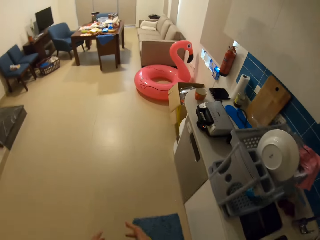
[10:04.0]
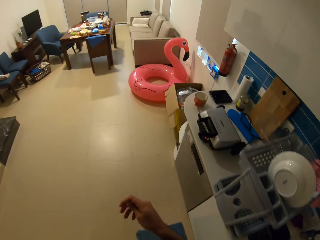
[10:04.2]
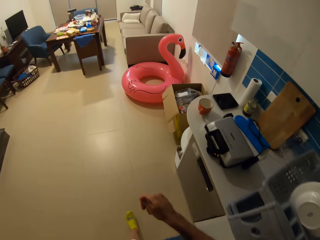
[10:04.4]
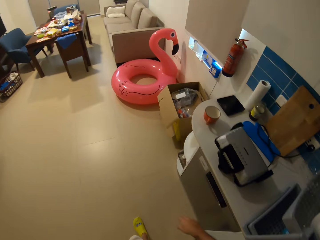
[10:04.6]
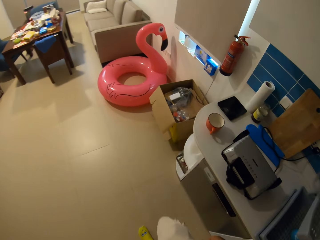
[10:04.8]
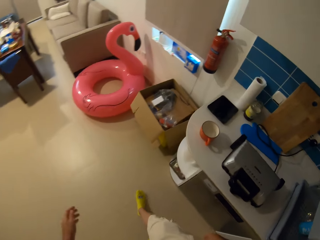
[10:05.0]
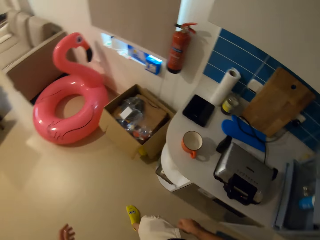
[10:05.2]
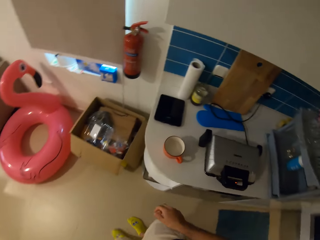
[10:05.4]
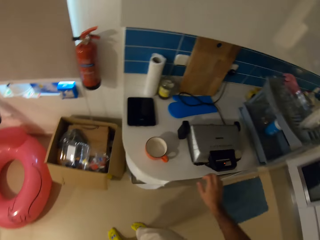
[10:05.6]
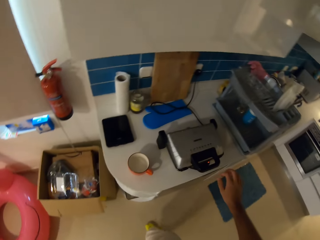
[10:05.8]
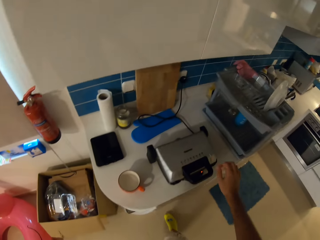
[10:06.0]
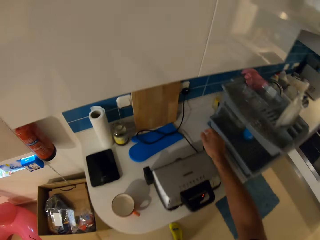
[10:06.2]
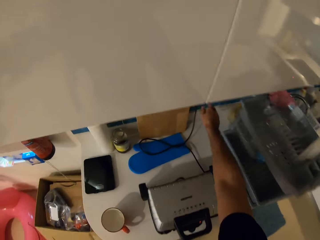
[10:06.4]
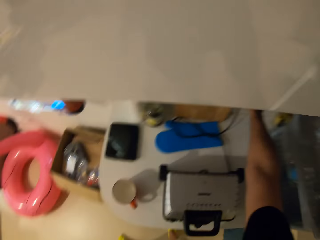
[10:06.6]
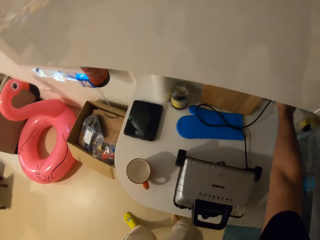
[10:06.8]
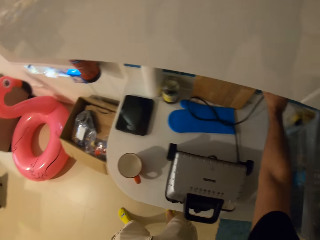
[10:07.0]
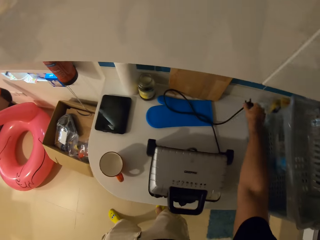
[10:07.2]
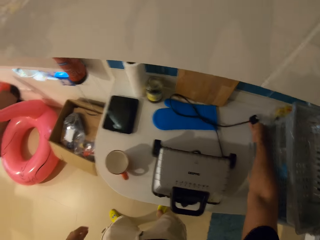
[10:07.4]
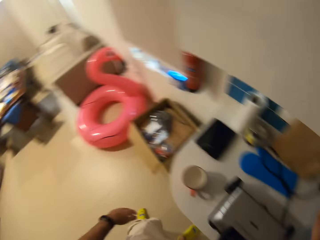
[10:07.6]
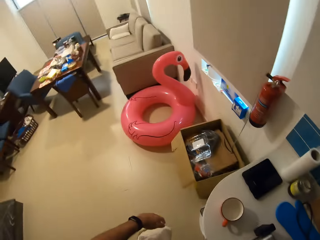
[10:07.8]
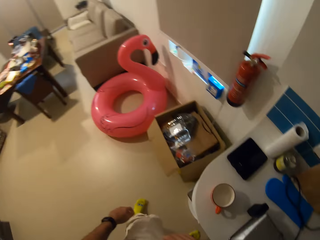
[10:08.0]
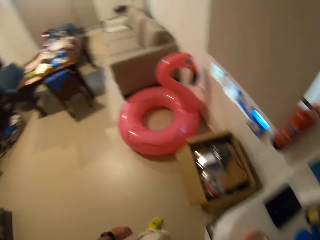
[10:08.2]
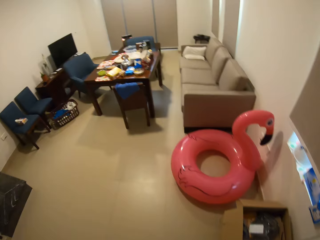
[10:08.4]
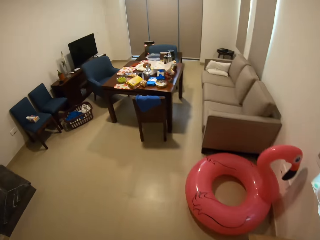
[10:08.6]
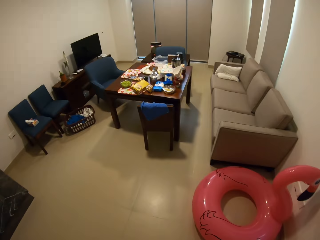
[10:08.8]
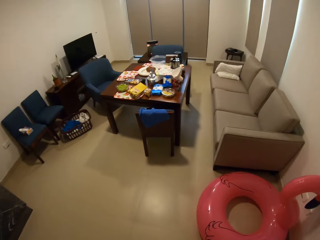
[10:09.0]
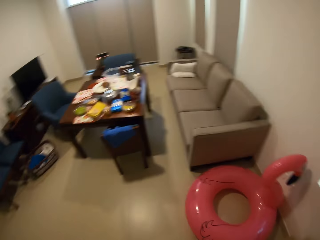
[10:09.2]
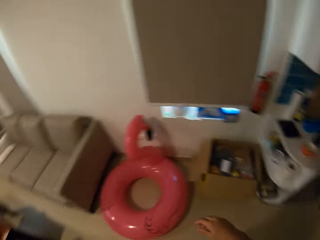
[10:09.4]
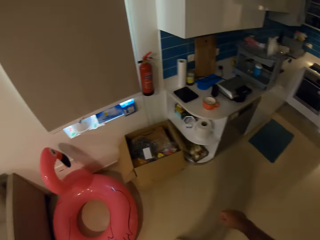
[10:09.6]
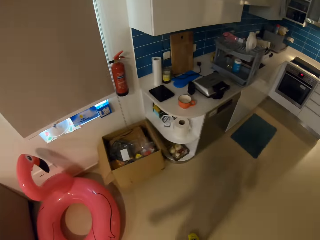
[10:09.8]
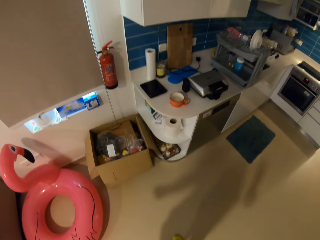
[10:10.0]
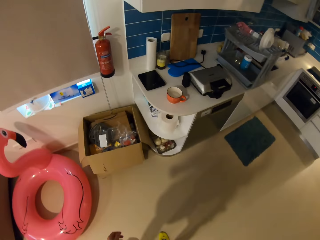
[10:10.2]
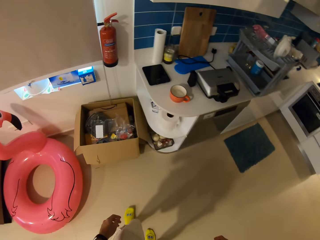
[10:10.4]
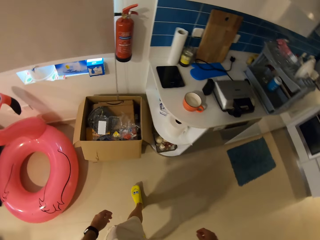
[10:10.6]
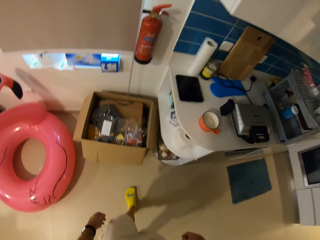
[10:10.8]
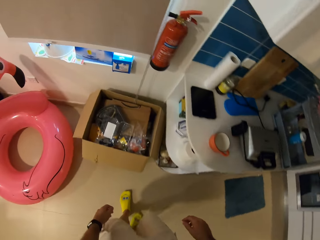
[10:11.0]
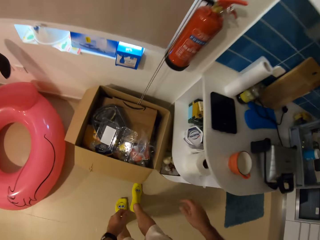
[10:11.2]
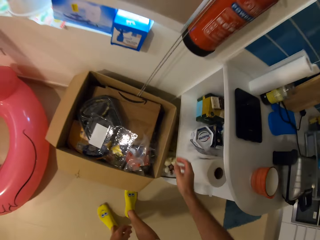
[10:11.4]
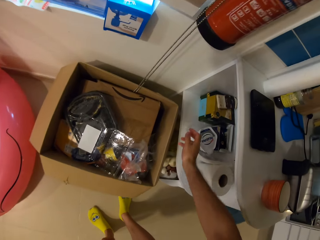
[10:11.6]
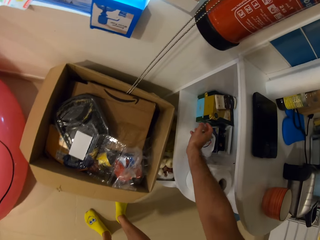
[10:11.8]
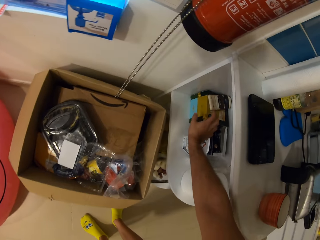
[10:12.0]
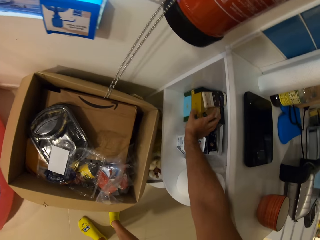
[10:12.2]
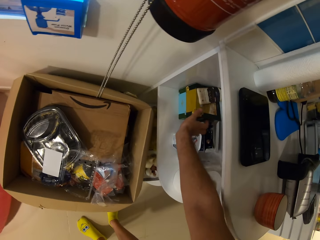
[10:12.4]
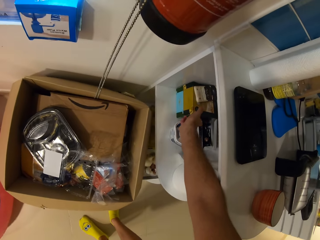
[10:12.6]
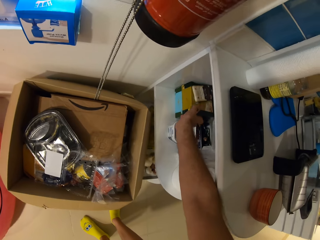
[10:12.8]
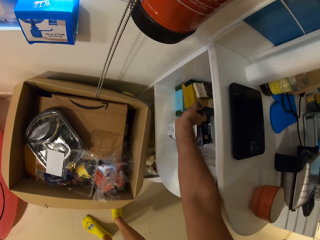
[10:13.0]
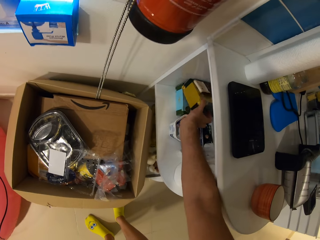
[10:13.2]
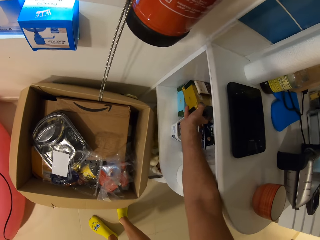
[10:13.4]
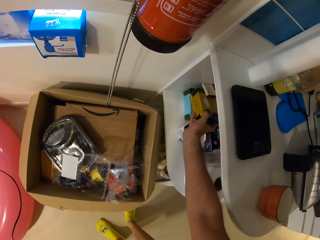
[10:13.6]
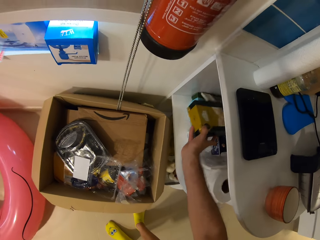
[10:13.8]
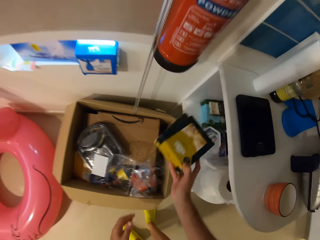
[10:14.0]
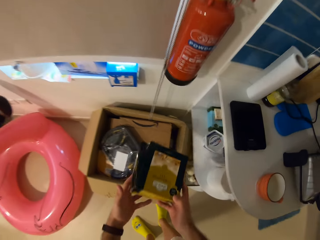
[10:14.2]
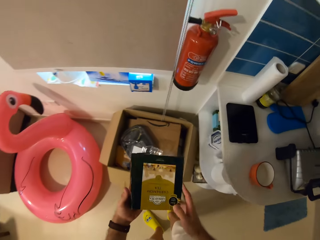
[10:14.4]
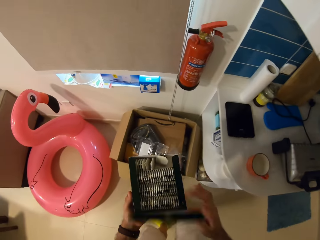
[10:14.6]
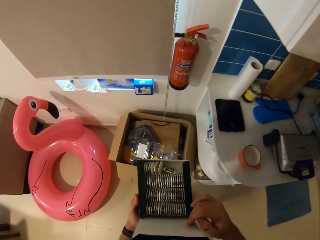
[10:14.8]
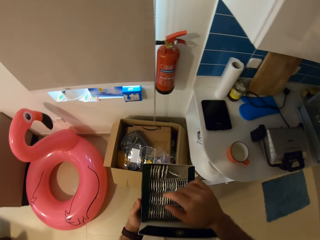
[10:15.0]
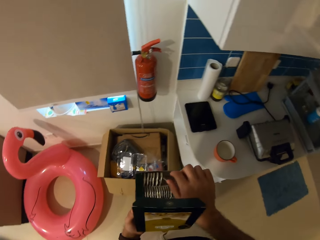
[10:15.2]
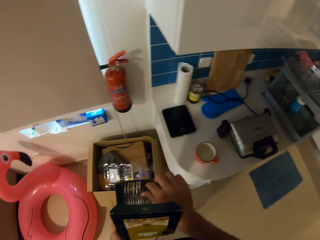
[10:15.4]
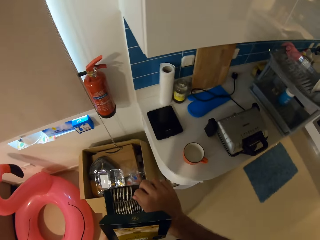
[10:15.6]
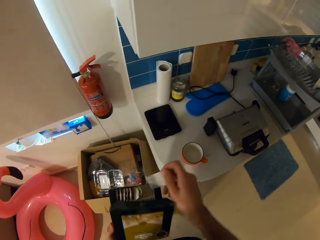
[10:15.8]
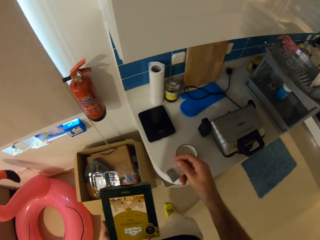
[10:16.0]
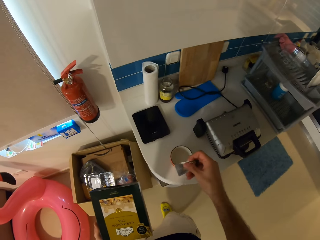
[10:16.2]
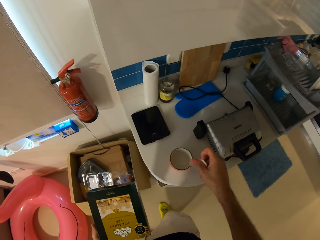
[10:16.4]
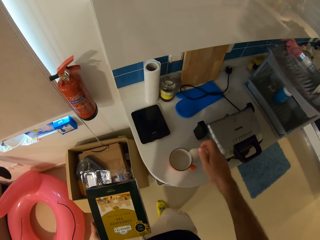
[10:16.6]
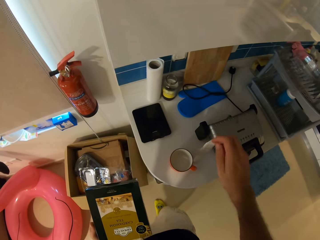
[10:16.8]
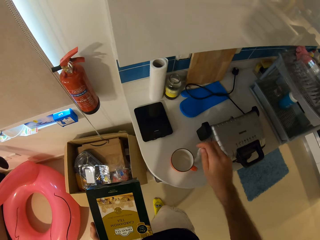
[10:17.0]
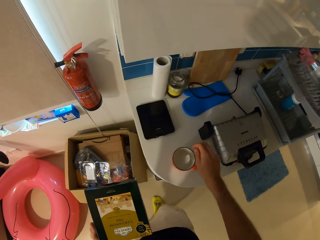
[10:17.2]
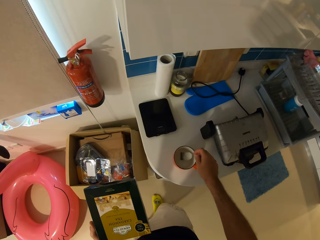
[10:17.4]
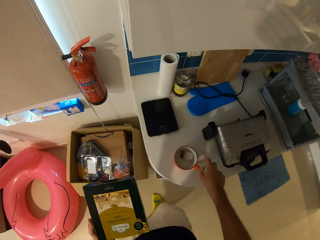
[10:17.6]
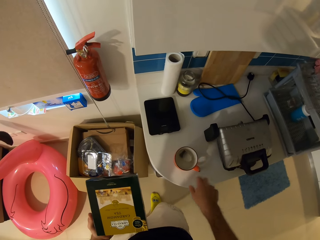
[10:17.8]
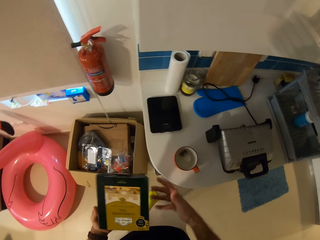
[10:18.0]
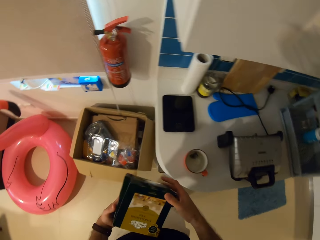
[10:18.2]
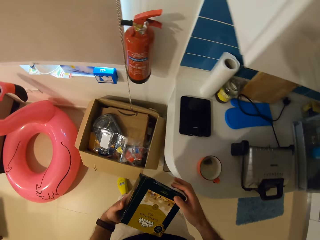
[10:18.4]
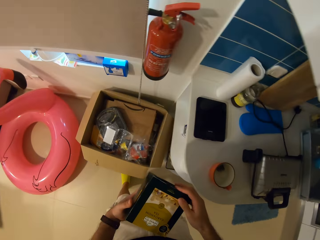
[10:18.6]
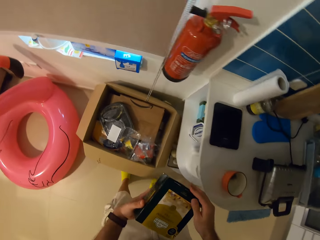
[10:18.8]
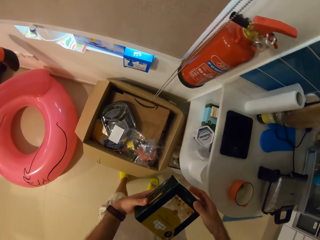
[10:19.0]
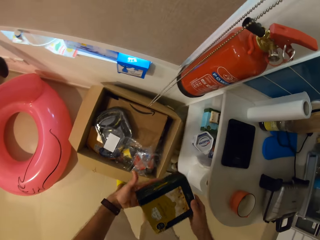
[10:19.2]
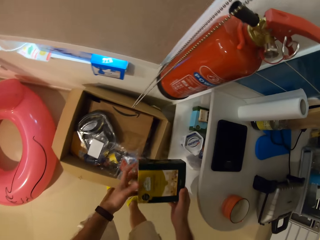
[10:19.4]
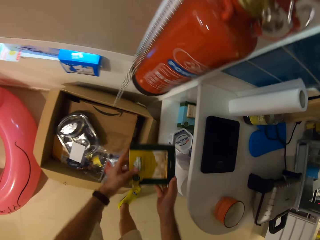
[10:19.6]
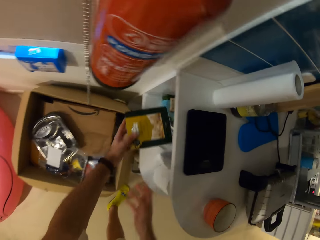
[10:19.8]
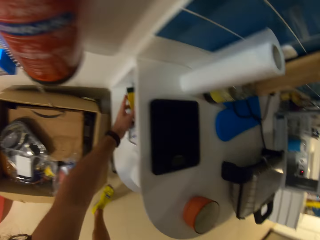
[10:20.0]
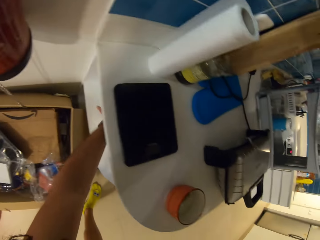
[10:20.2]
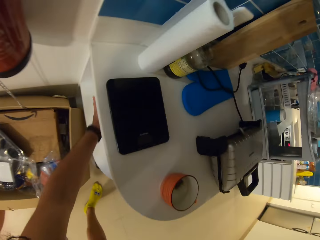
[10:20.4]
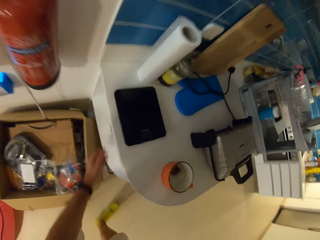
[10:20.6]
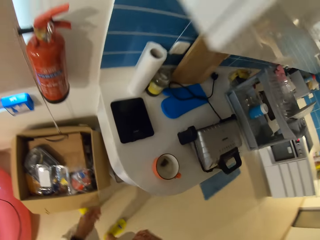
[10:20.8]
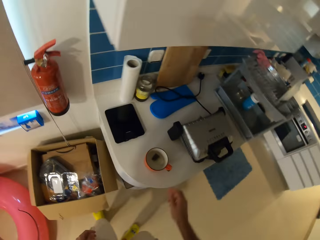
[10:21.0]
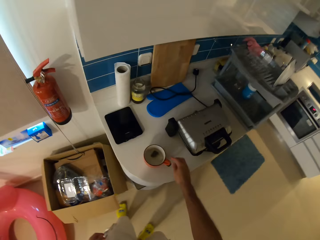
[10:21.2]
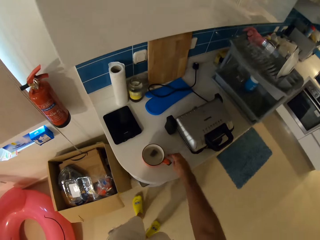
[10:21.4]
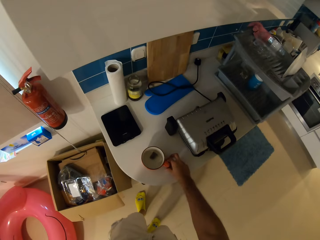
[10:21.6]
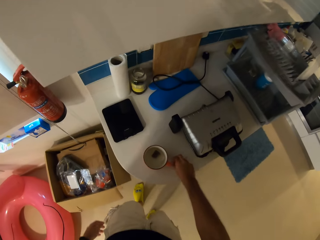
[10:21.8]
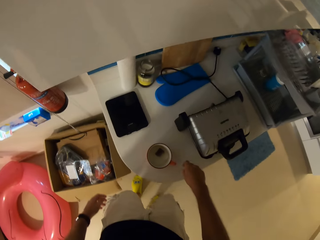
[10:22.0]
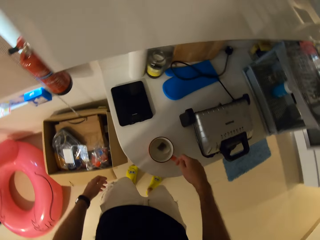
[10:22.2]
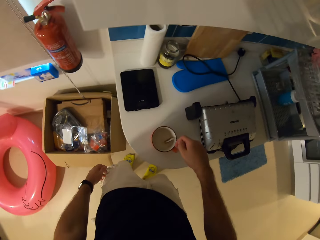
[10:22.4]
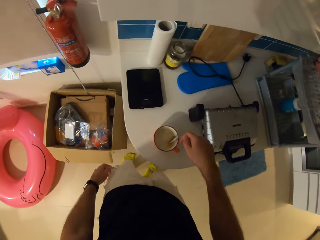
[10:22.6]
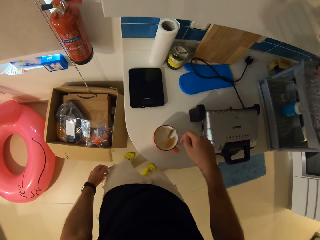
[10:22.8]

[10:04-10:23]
The camera wearer walks in the house. He ejects a toaster plug from a fuse with his right hand. He walks in the house. He looks around. He picks out a pack of tea bags from a shelf with his right hand. He opens the pack in his left hand with his right hand. He takes out a tea bag from the pack with his right hand. He drops the tea bag in his right hand into the cup of water lying on the kitchen counter. He puts the pack in his left hand in the shelf. He takes the cup.

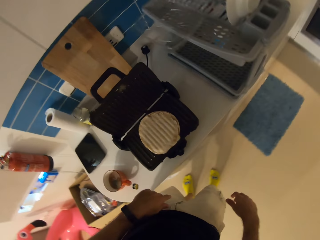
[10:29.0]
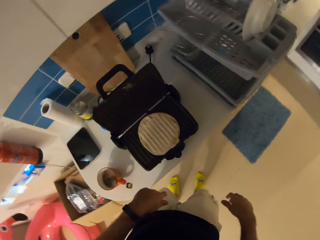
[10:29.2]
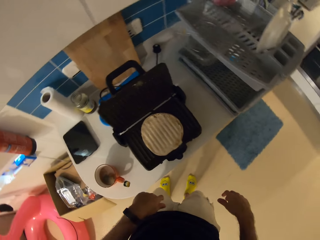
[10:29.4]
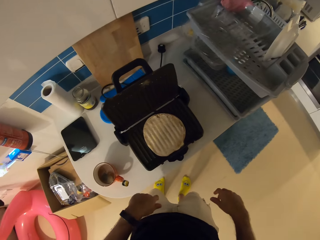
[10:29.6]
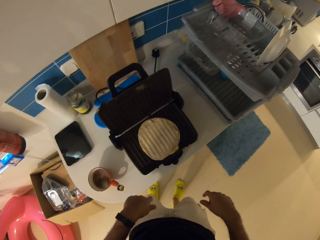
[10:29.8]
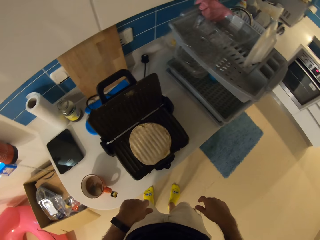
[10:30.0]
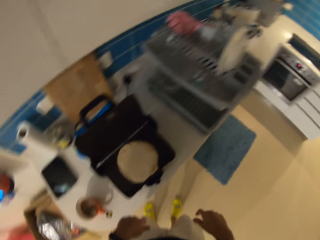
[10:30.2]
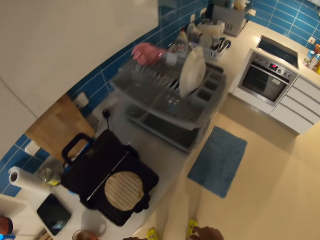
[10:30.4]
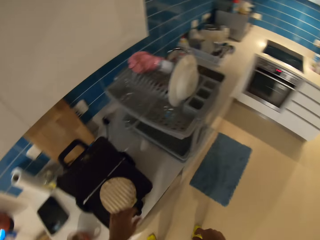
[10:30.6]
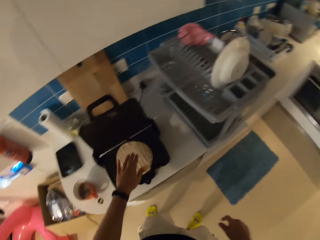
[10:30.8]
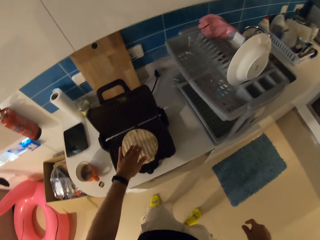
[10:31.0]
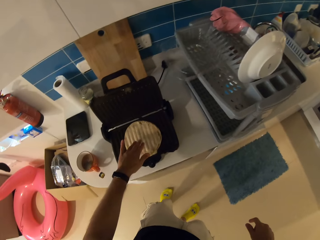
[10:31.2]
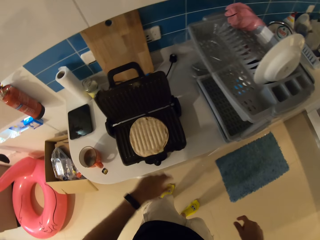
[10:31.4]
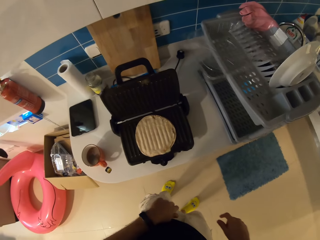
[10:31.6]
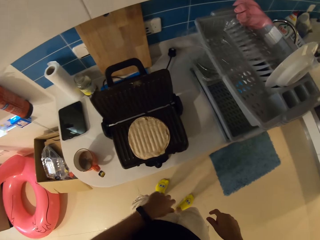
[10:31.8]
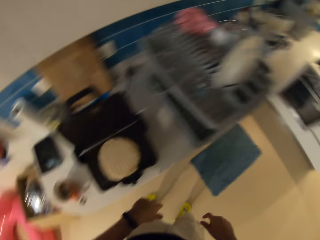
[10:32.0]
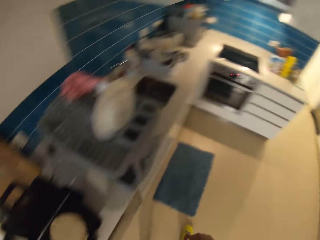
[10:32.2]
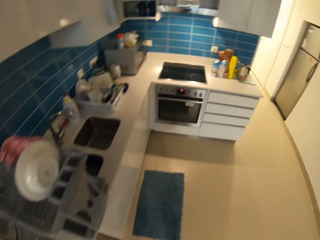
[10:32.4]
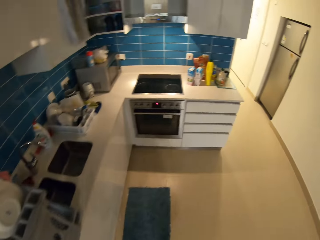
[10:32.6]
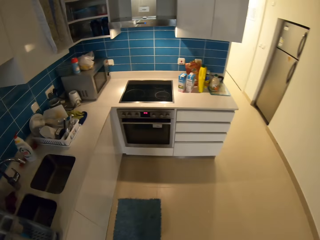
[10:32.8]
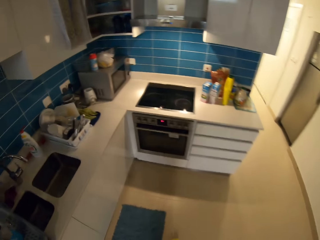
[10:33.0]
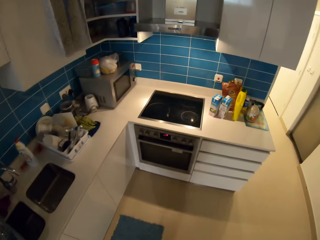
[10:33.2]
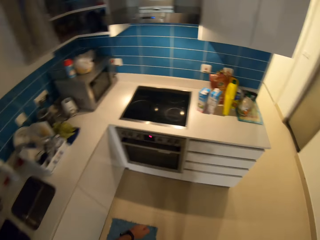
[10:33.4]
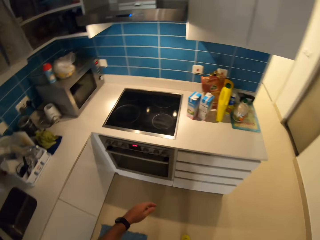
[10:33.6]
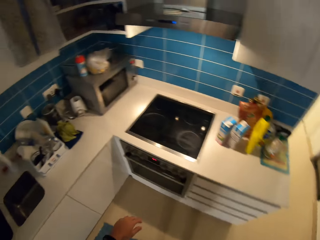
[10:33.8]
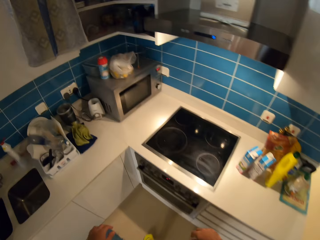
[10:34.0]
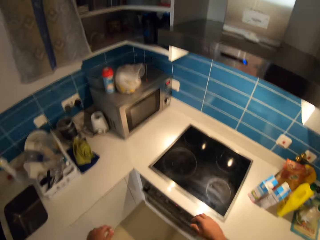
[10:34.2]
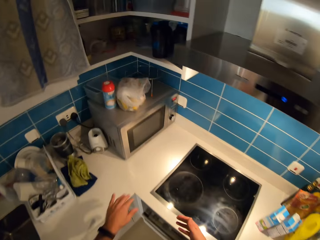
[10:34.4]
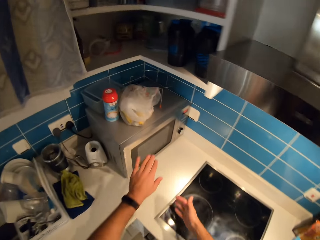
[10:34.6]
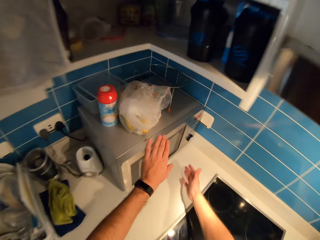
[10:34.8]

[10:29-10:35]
The camera wearer looks around. He touches a flat bread lying in the toaster with his left hand. He walks in the room.
